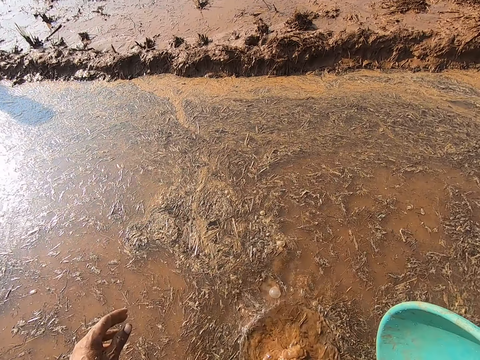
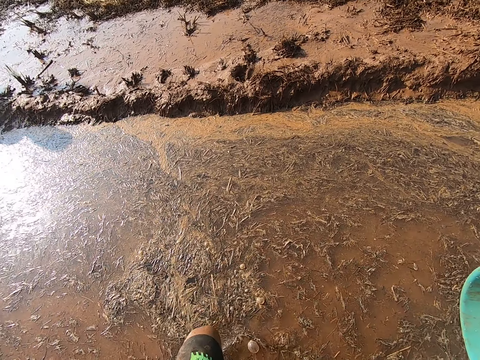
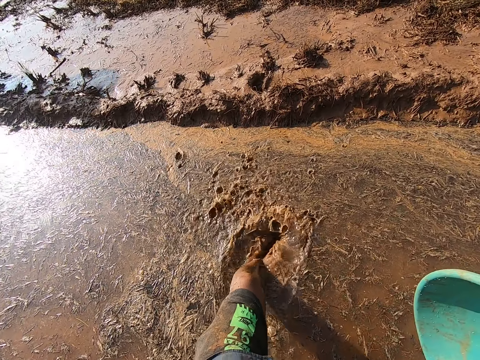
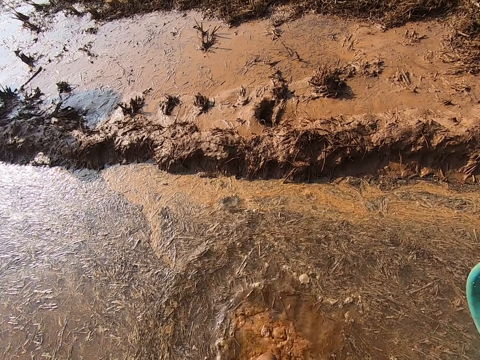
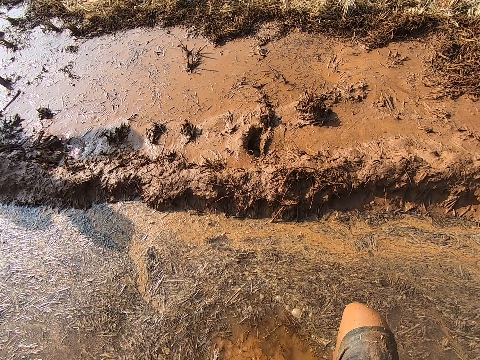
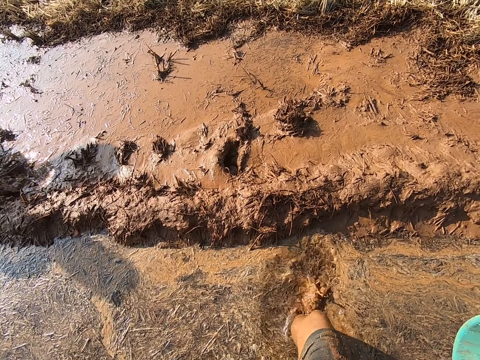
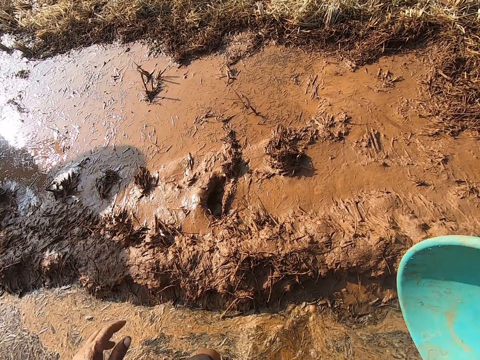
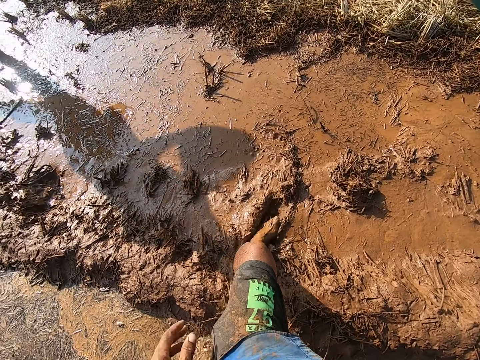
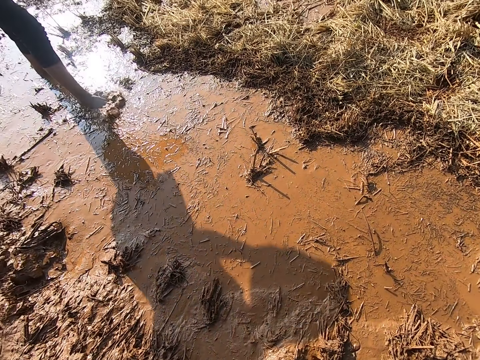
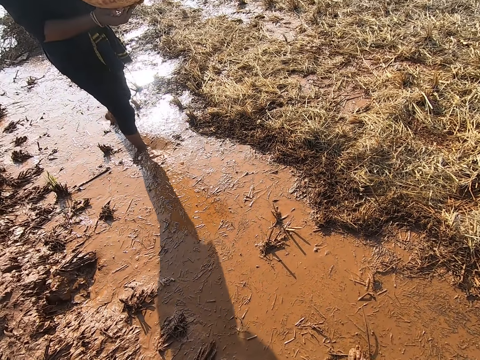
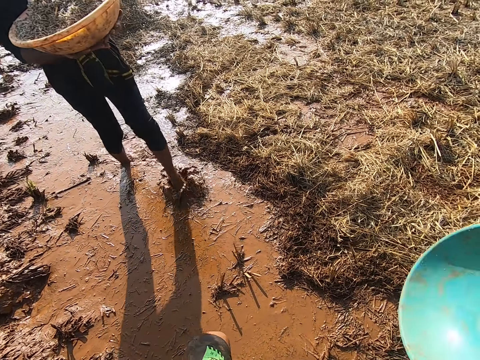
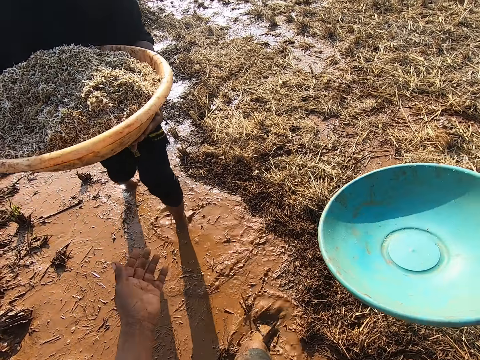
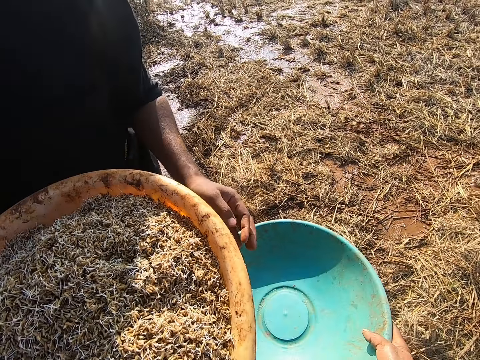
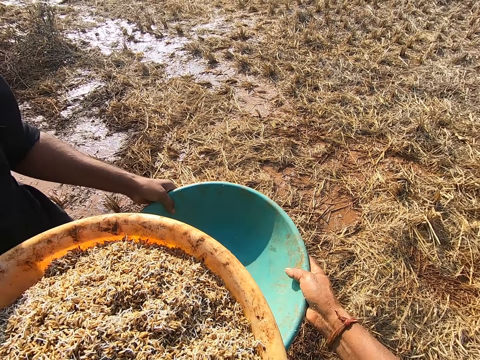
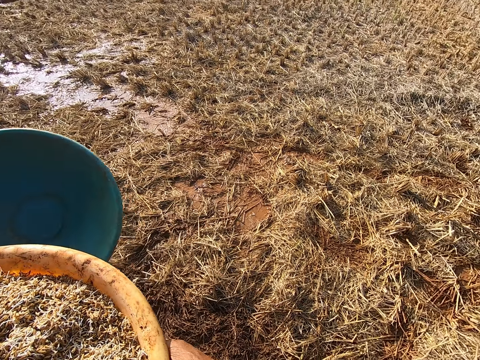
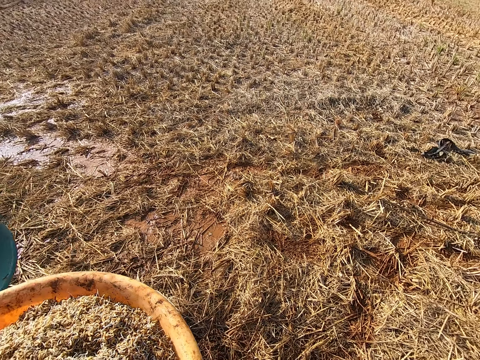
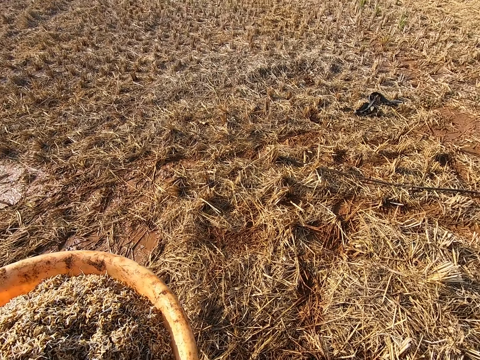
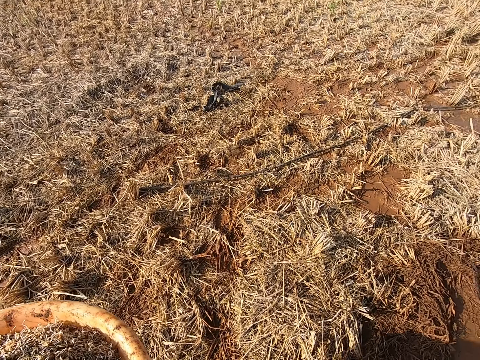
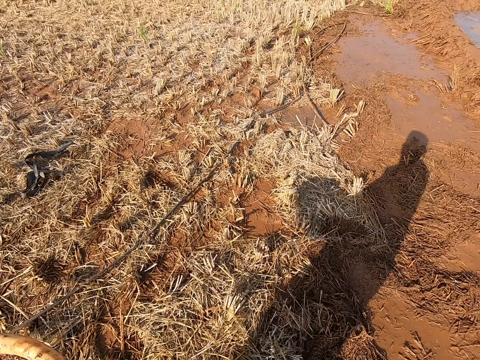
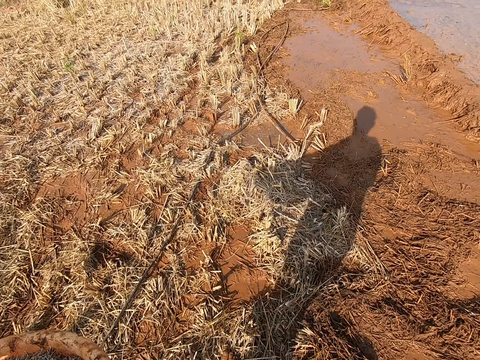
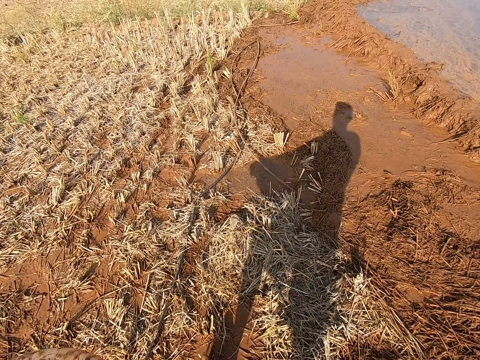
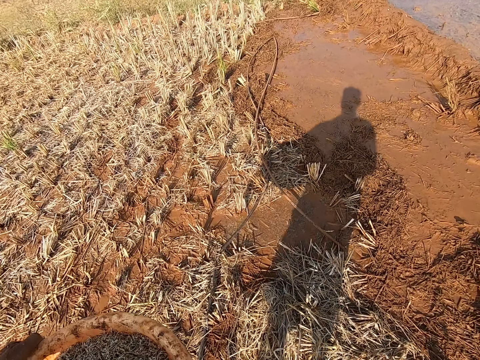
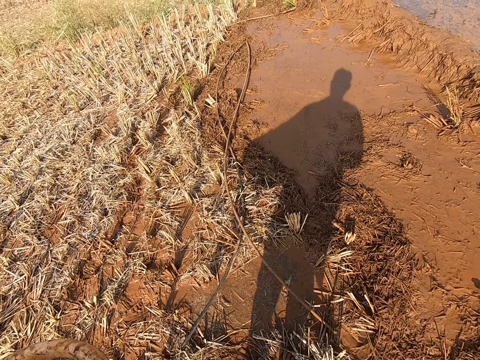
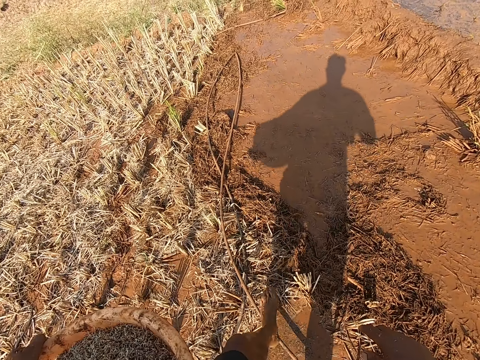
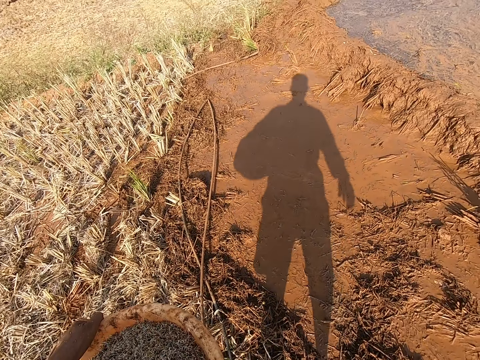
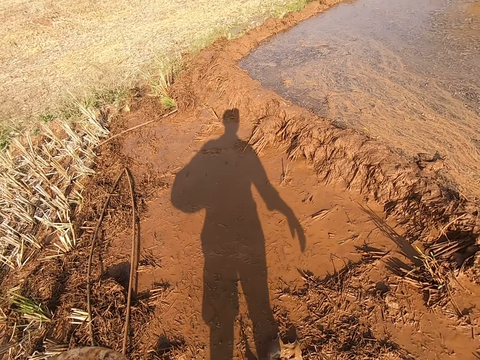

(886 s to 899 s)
The man gives the bowl of grass seeds in his hands to the camera wearer. The camera wearer takes a basin of something. He passes the bowl of grass seeds in his right hand to the man. He carries the bowl of grass seeds in his left hand with both hands. He walks towards the moist ground with the bowl of grass seeds in his hands.

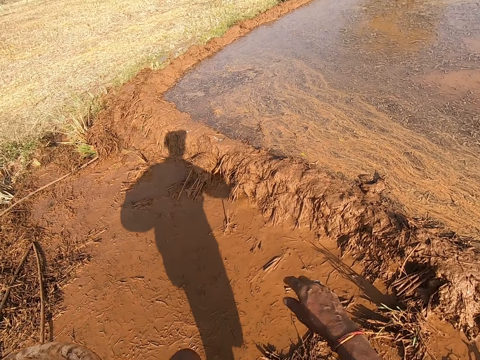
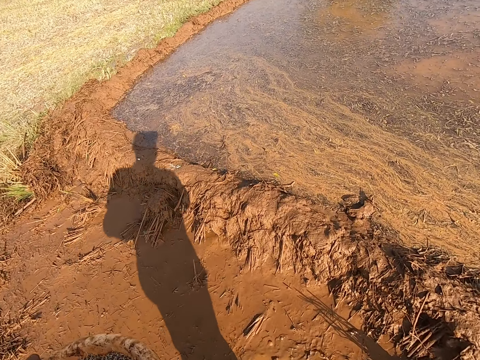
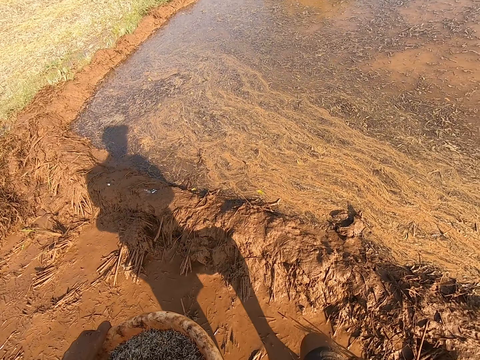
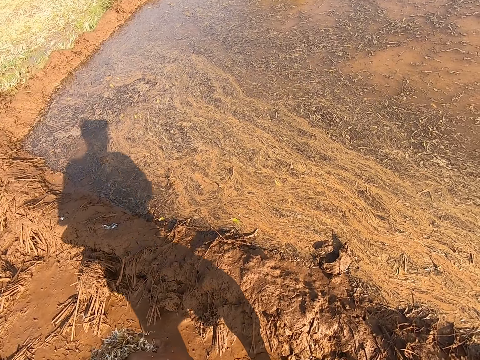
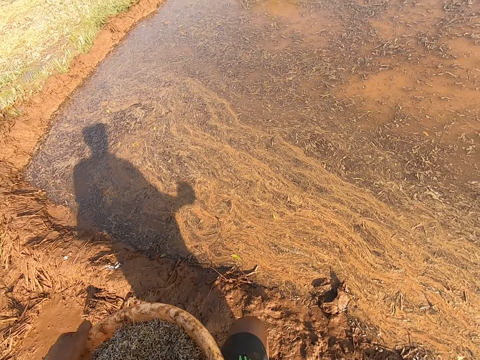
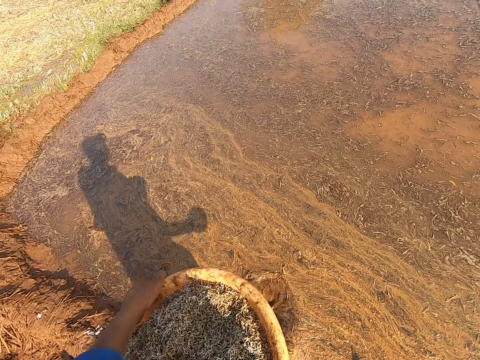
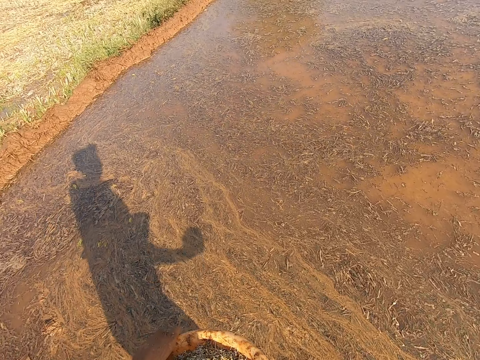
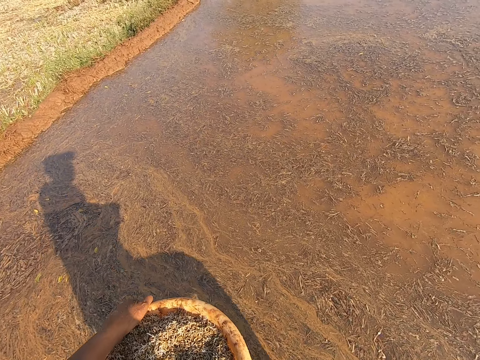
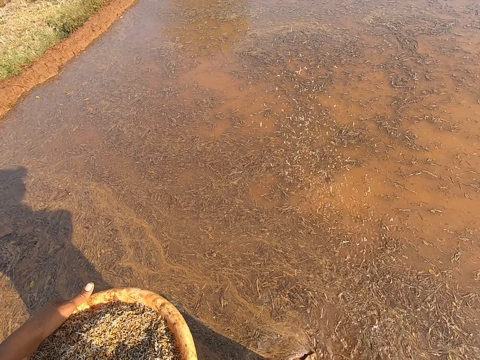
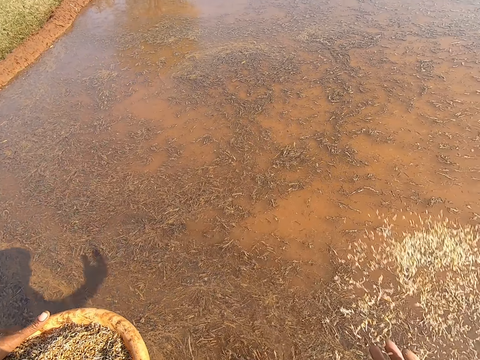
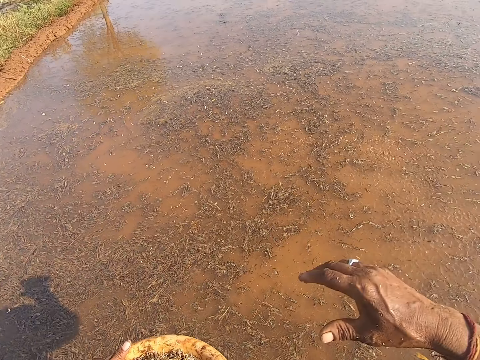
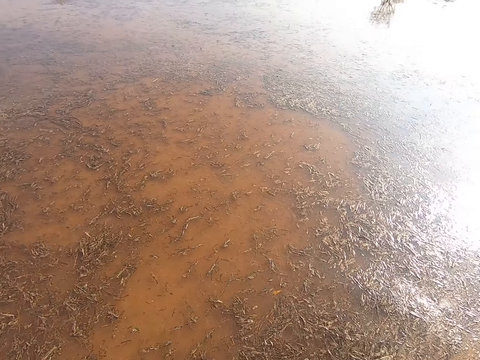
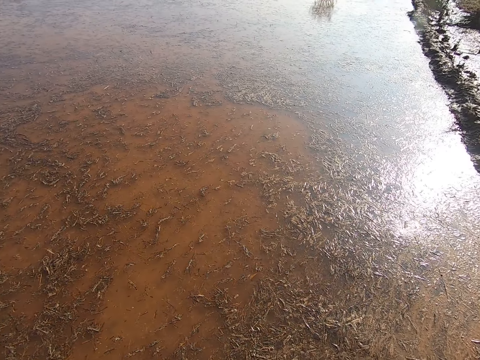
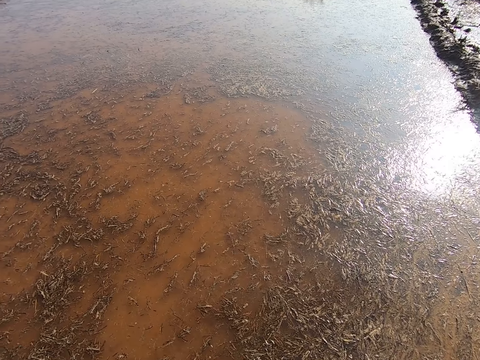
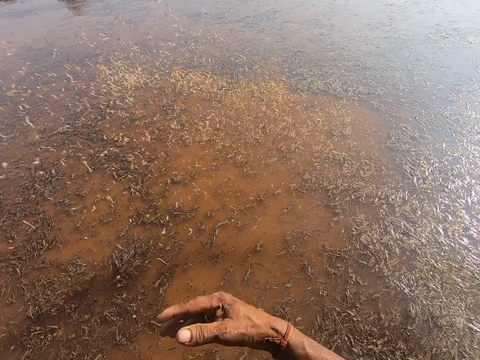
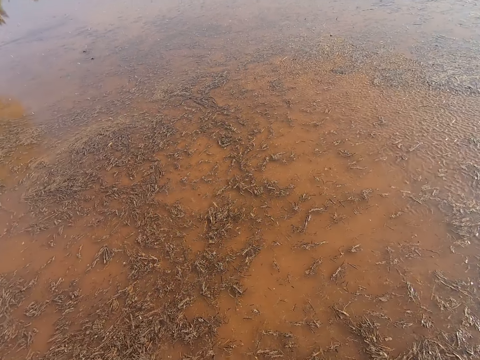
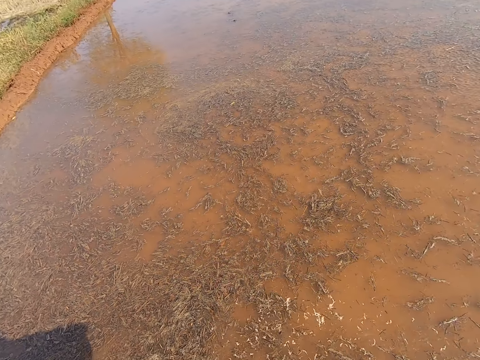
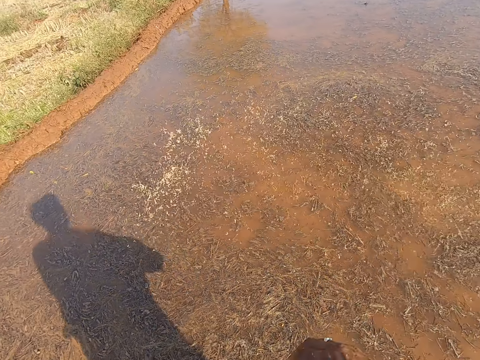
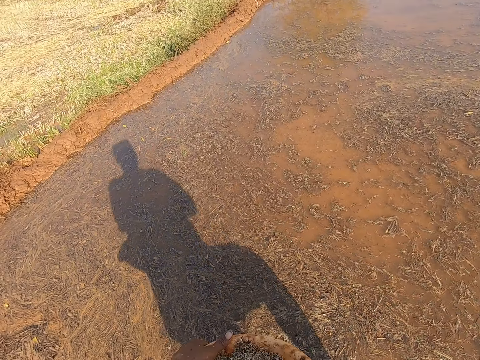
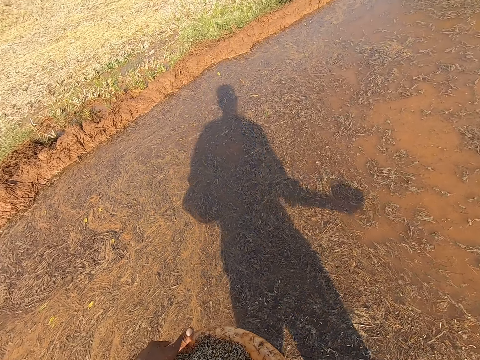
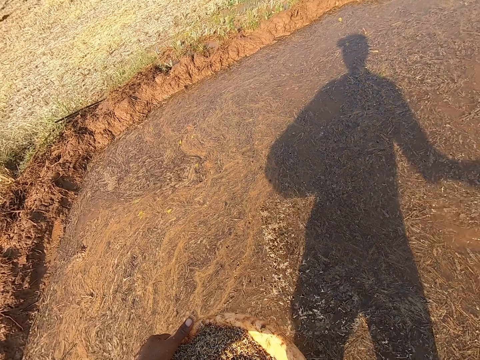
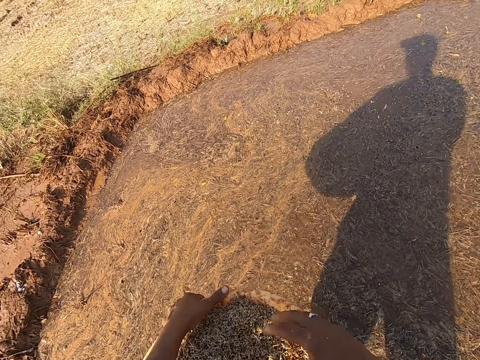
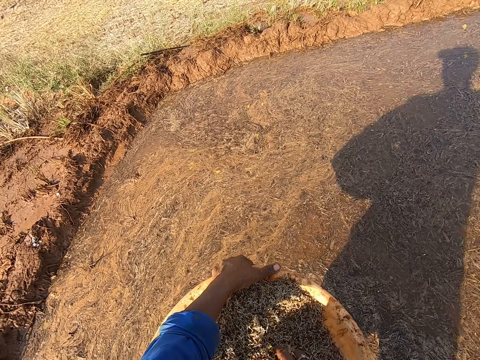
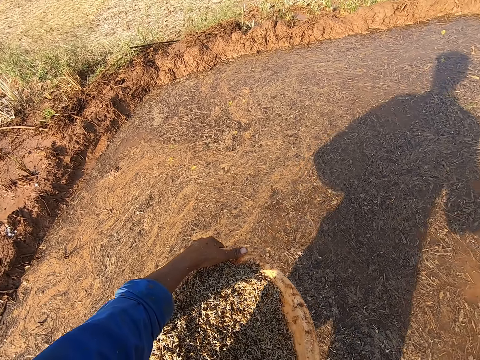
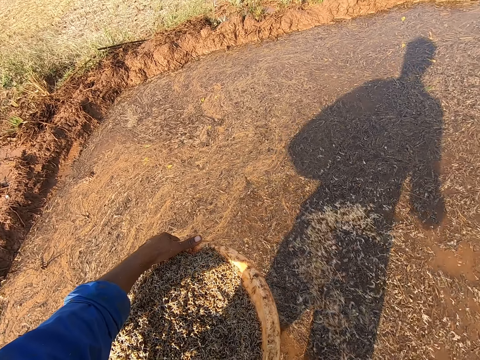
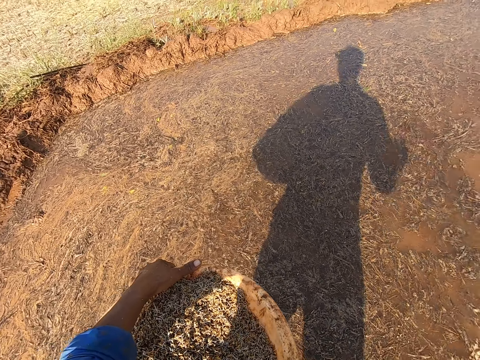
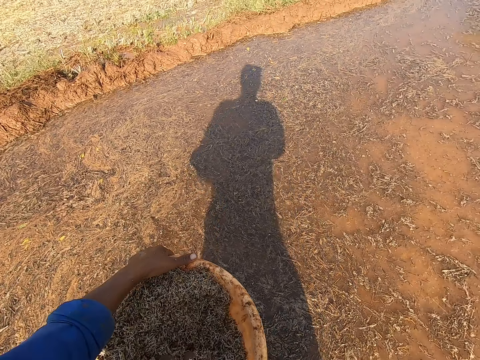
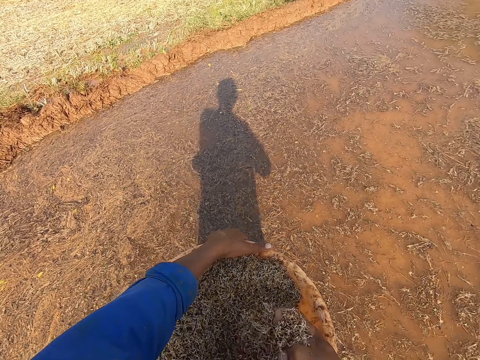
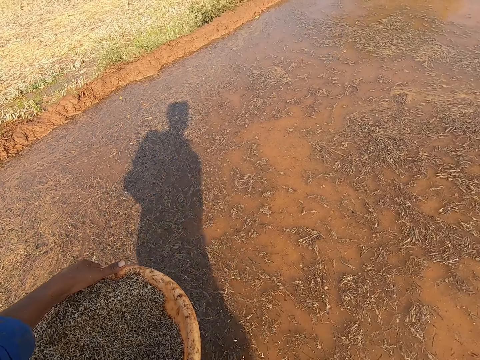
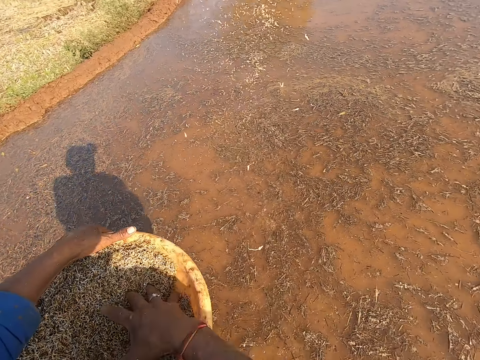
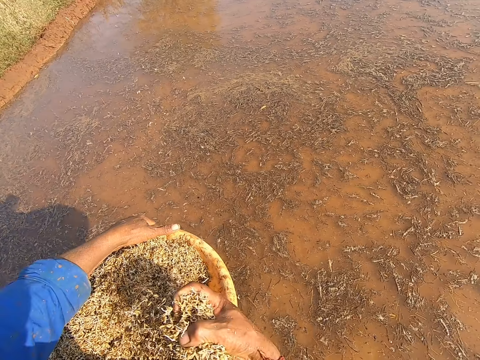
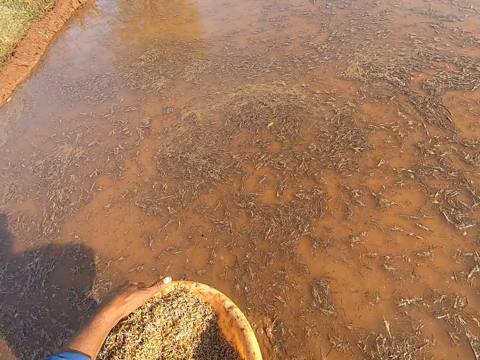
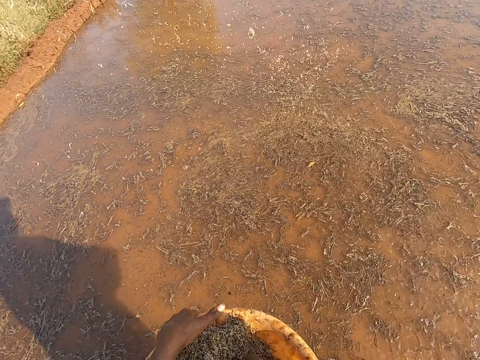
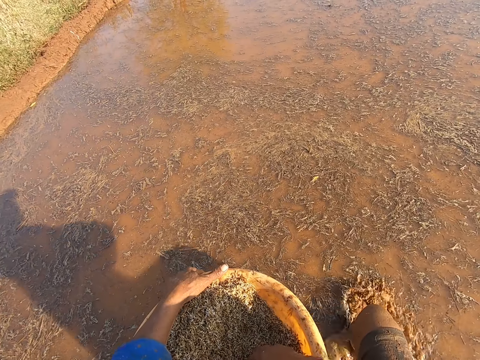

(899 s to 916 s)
The camera wearer picks grass seeds from the bowl in his left hand with his right hand. He spreads the grass seeds in his right hand on the moist ground. He picks grass seeds from the bowl in his left hand with his right hand. He spreads the grass seeds in his right hand on the moist ground. He picks grass seeds from the bowl in his left hand with his right hand. He spreads the grass seeds in his right hand on the moist ground. He picks grass seeds from the bowl in his left hand with his right hand. He spreads the grass seeds in his right hand on the moist ground. He picks grass seeds from the bowl in his left hand with his right hand. He spreads the grass seeds in his right hand on the moist ground. He picks grass seeds from the bowl in his left hand with his right hand. He spreads the grass seeds in his right hand on the moist ground. He picks grass seeds from the bowl in his left hand with his right hand. He spreads the grass seeds in his right hand on the moist ground.
